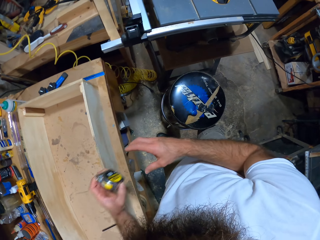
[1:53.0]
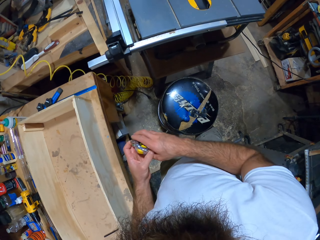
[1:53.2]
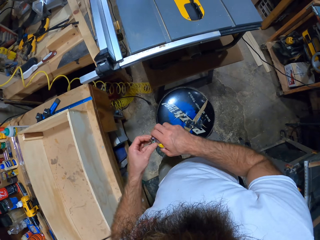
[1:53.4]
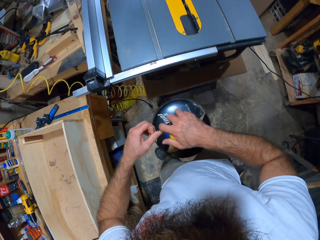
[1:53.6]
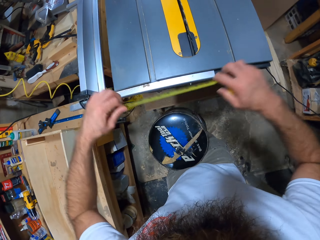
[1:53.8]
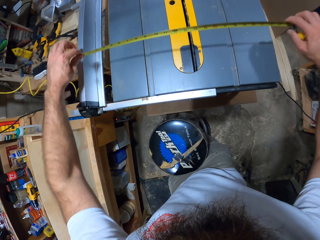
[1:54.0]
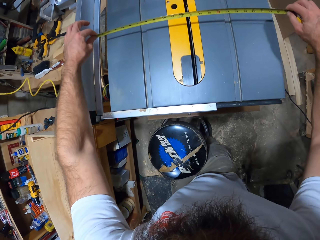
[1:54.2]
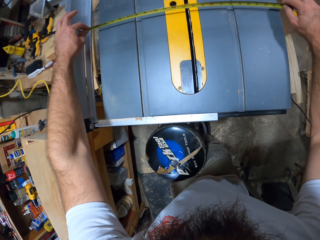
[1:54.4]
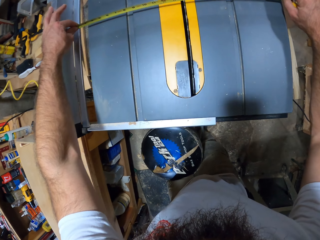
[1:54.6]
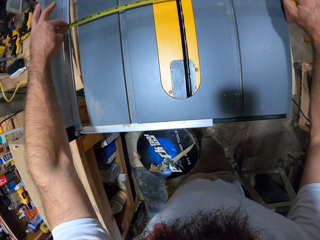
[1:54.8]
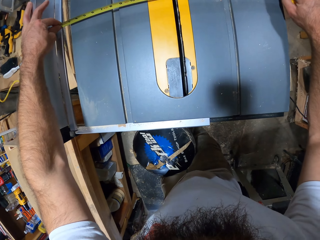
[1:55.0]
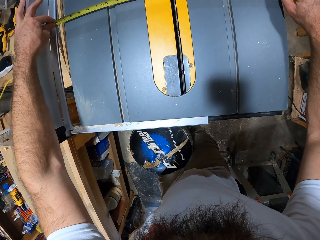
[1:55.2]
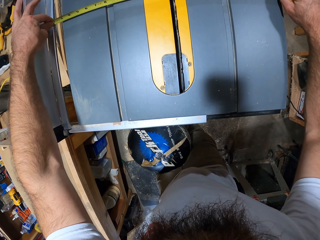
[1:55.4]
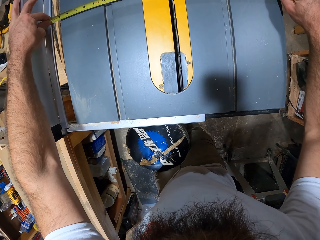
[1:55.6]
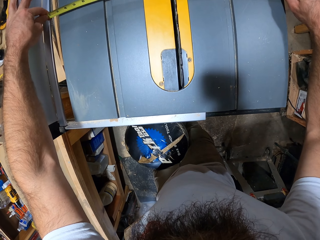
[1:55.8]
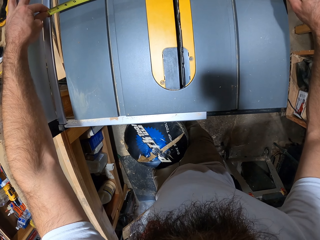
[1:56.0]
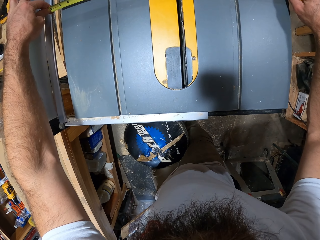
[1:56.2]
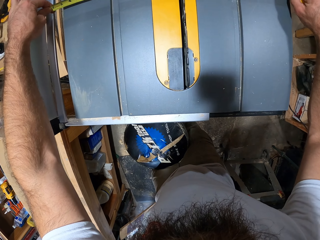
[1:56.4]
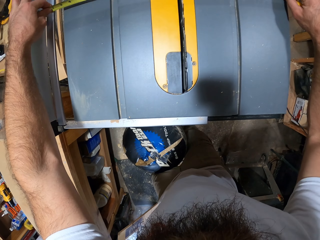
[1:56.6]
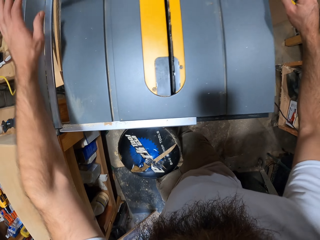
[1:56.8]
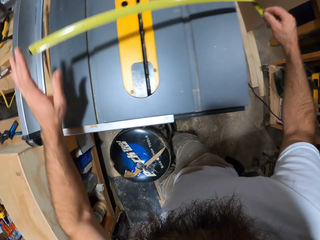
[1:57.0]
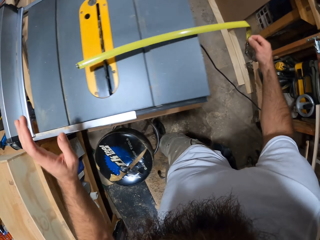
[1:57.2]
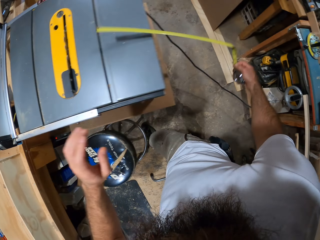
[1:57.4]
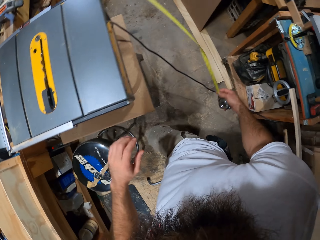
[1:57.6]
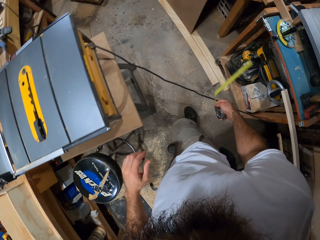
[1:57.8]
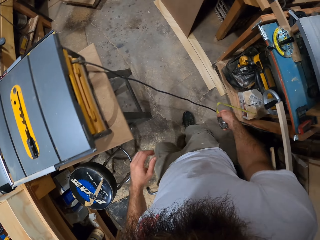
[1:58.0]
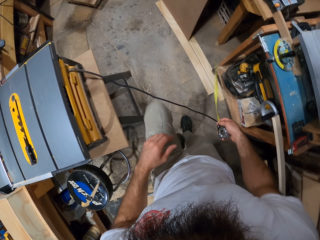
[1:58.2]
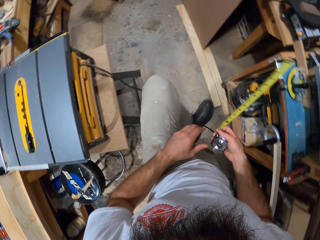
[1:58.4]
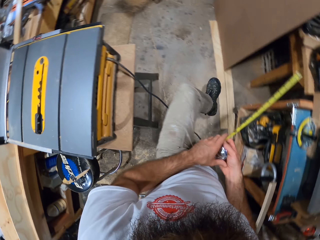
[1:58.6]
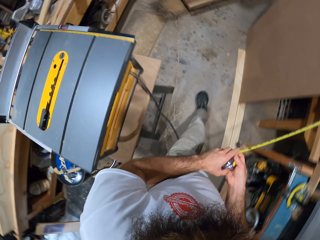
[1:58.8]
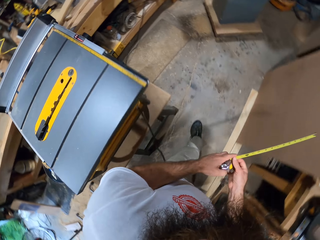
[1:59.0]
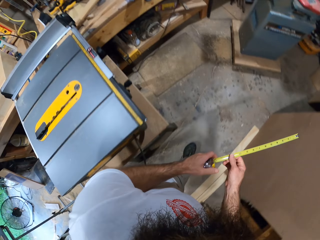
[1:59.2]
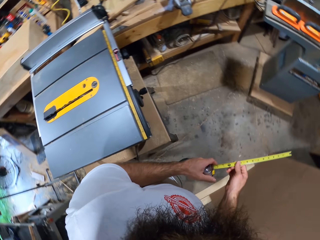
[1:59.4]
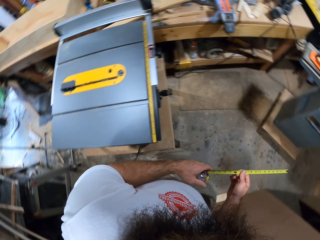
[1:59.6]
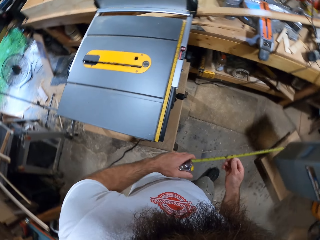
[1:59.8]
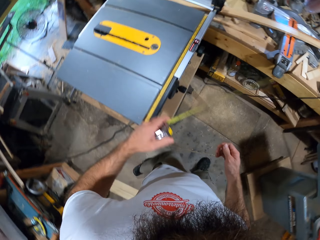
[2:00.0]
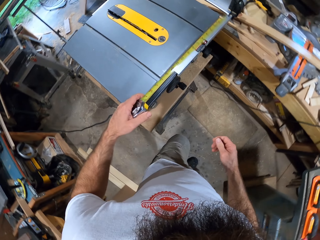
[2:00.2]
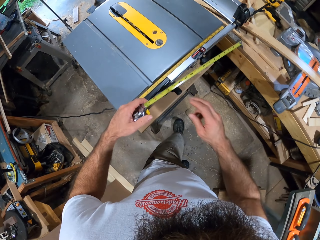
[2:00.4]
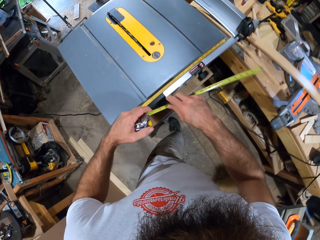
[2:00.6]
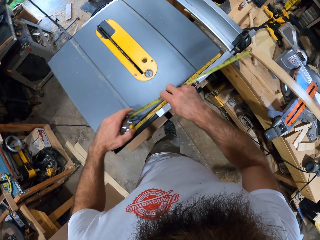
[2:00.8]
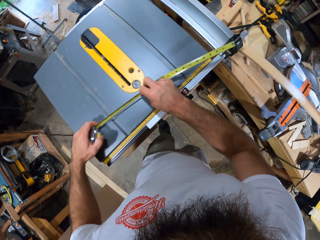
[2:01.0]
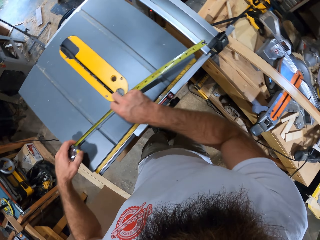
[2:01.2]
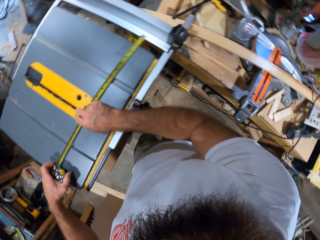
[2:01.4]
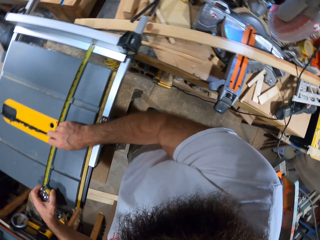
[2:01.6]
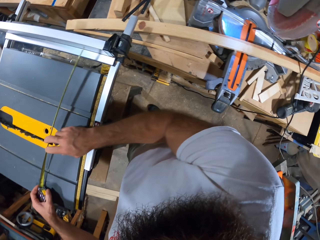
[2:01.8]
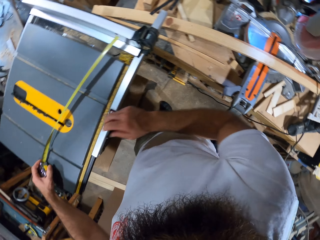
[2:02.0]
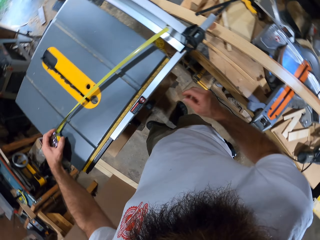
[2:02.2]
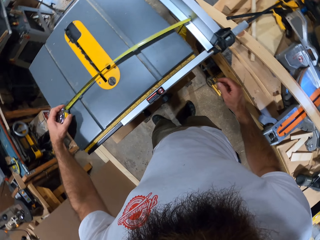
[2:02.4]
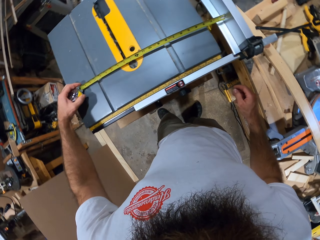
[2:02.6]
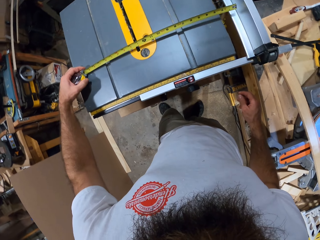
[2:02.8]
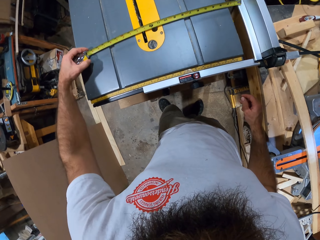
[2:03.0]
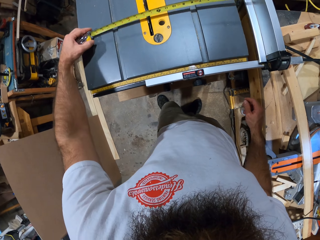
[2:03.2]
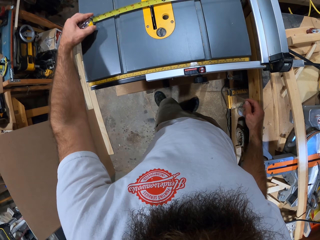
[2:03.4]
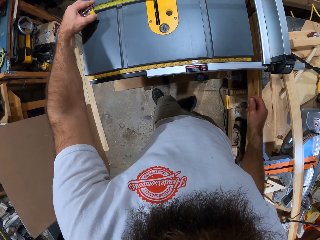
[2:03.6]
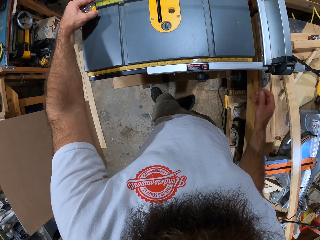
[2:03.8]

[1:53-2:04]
The camera wearer measures the table saw with the measuring tape in both hands. He walks around the workshop. He measures the length of the table saw.

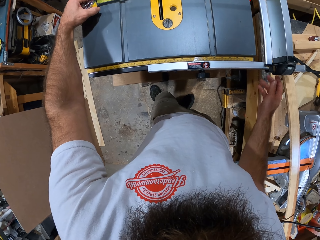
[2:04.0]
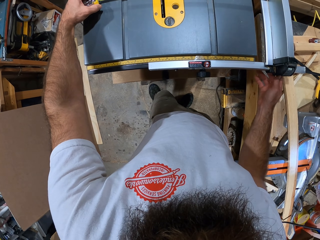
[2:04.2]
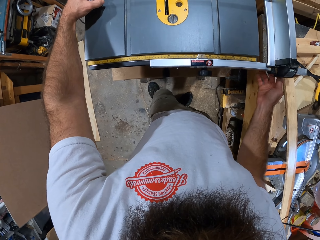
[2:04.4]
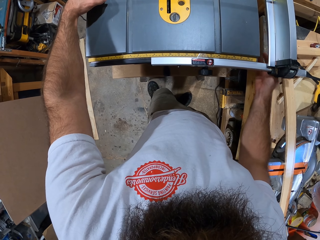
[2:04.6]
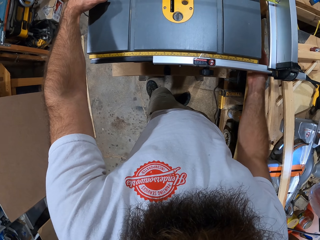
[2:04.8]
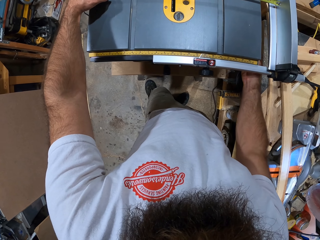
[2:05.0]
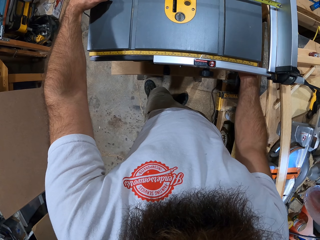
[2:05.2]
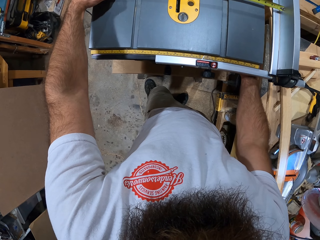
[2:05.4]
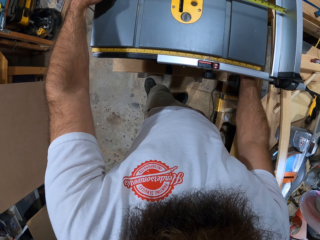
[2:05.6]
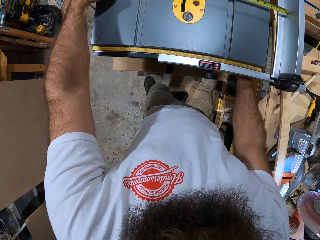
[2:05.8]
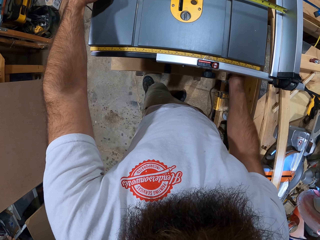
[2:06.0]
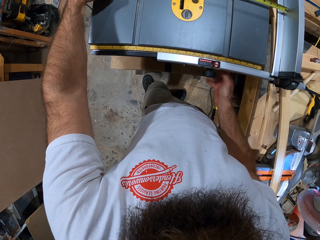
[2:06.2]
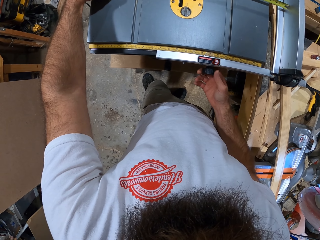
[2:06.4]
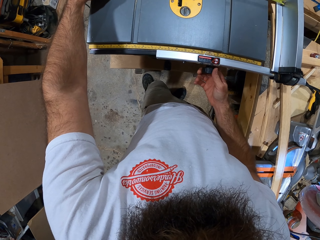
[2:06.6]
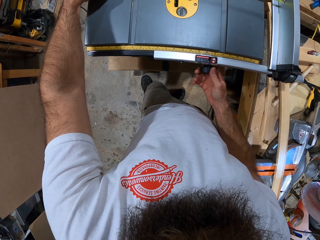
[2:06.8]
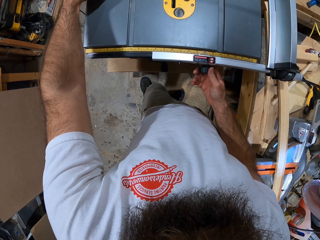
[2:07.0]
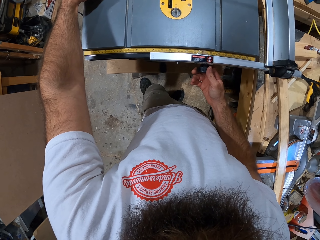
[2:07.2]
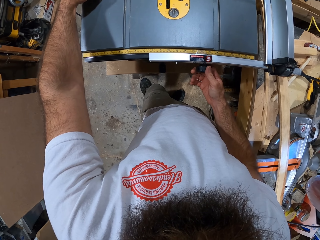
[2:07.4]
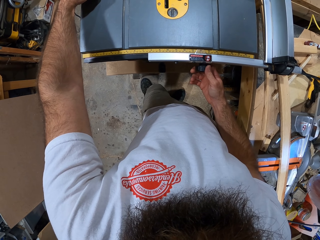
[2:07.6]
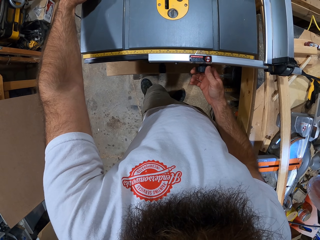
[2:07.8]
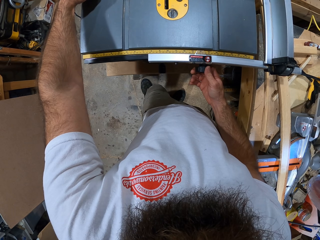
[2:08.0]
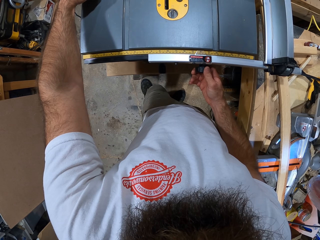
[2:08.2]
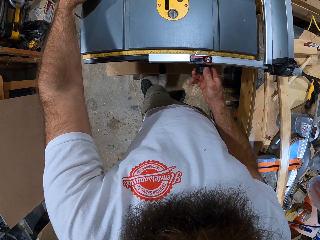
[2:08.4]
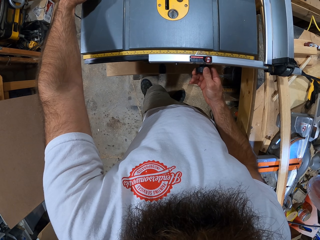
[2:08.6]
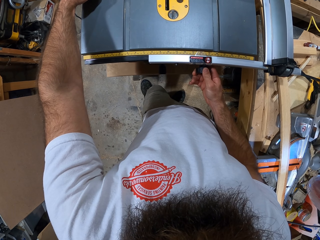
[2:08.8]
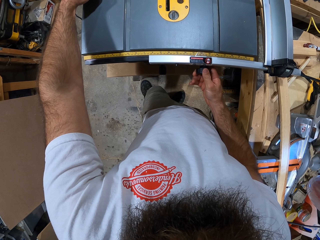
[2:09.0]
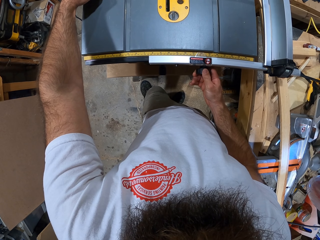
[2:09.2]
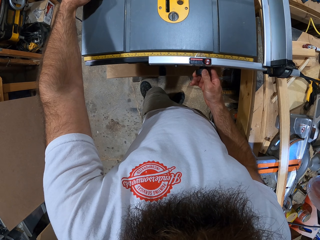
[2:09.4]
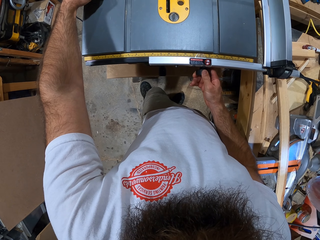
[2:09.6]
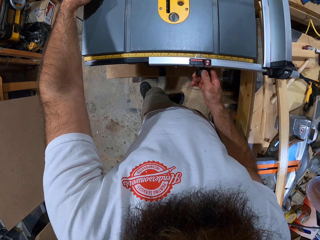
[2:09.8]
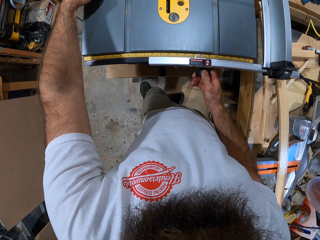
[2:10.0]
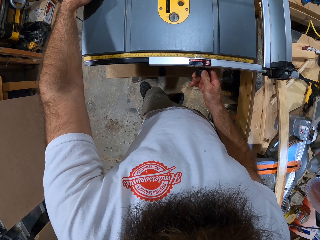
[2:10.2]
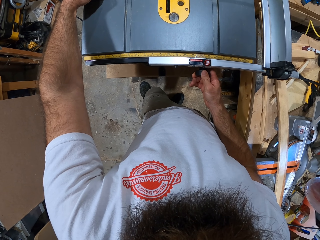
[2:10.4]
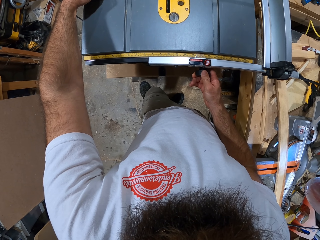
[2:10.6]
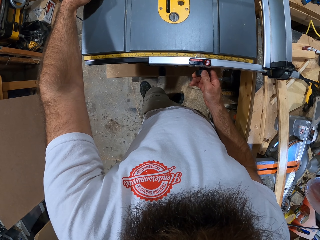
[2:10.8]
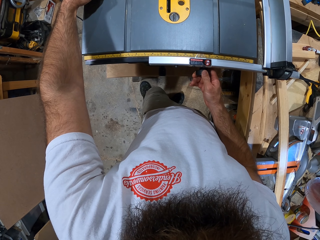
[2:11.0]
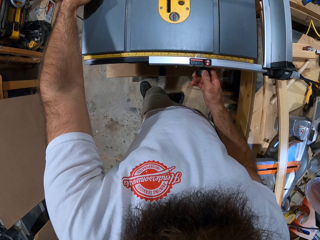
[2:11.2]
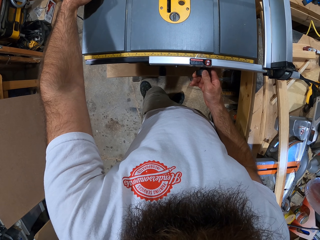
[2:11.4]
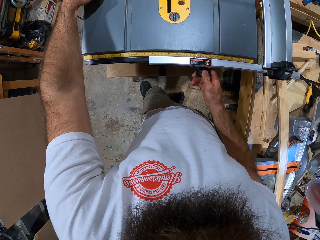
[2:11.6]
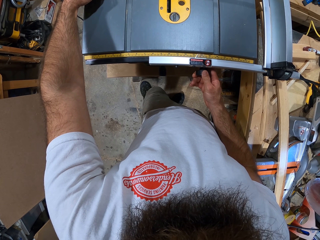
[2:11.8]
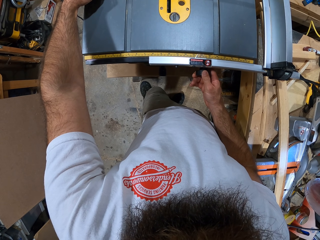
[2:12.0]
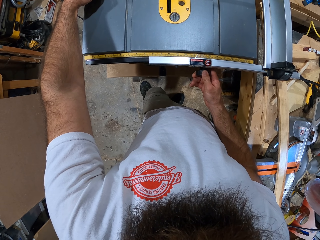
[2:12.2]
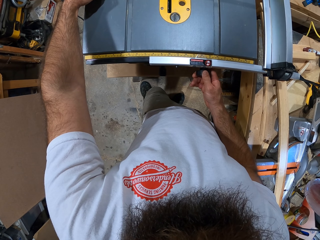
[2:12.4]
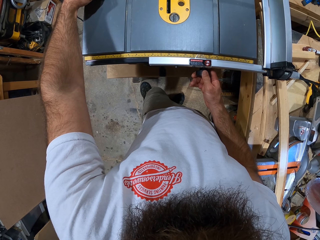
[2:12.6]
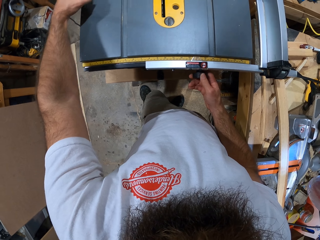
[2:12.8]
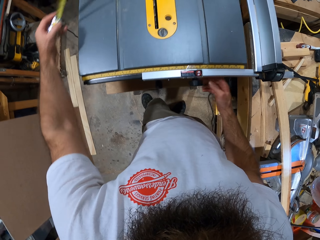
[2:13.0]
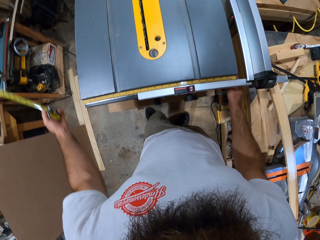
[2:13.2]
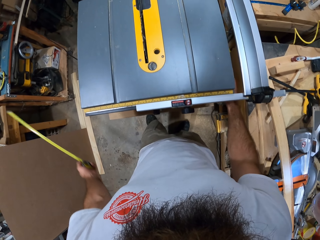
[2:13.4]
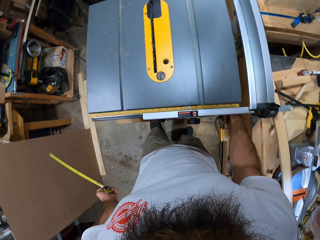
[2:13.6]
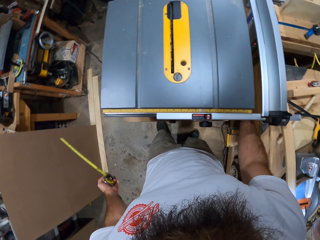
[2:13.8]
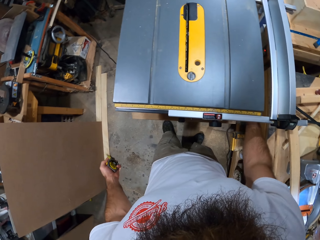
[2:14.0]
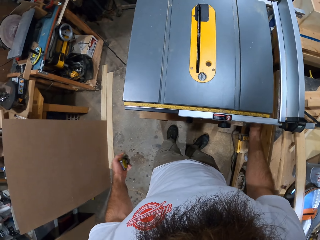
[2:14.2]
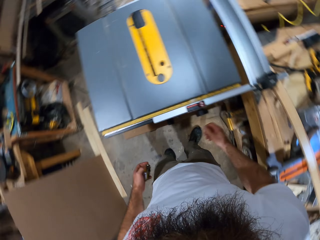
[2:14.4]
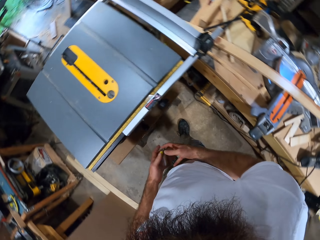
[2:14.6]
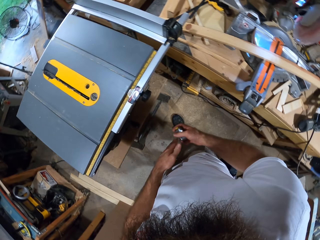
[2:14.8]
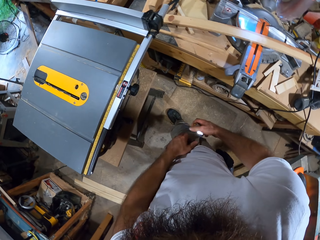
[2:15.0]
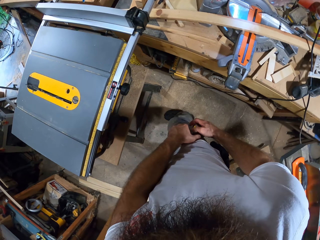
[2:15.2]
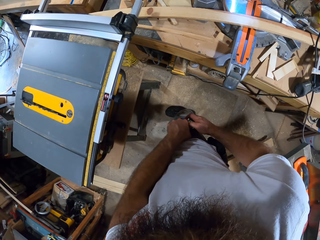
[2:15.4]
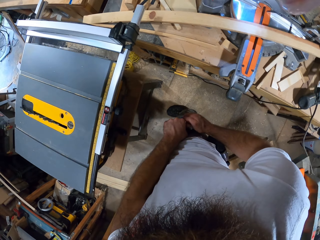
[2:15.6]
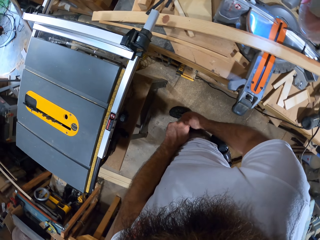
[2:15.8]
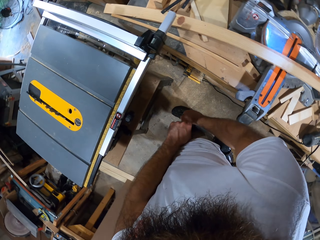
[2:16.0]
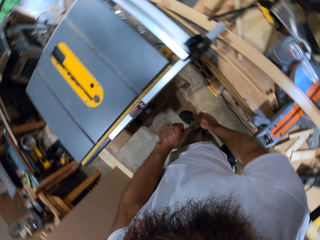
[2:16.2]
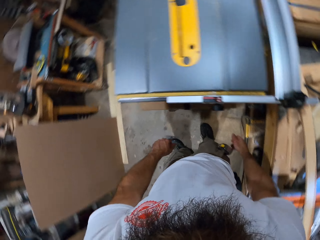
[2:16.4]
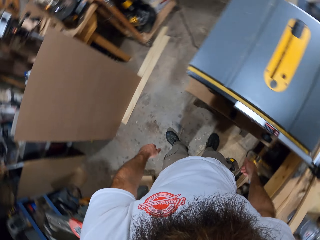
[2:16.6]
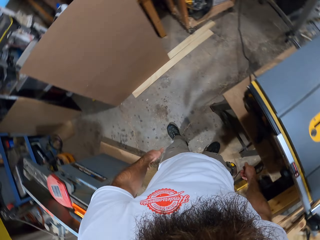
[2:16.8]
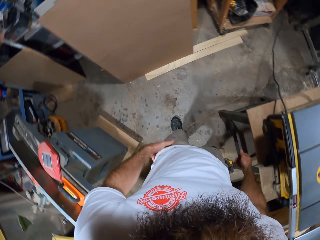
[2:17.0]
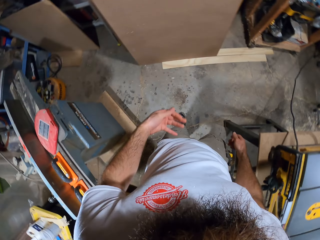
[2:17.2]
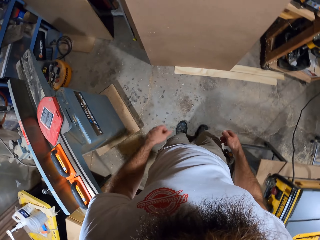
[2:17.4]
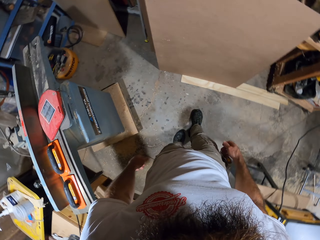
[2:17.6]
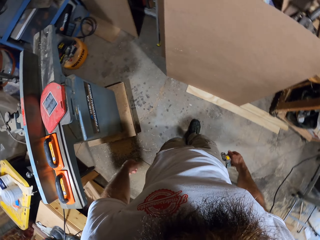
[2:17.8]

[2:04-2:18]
The camera wearer operates the table saw with his right hand. He holds the table saw. He adjusts the table saw. He keeps the measuring tape in his right pocket with his left hand.
